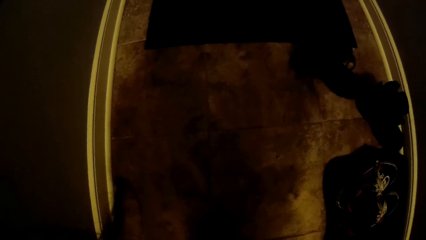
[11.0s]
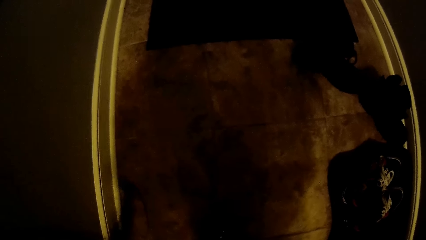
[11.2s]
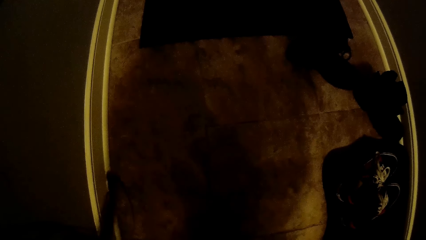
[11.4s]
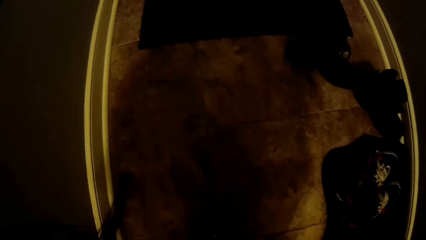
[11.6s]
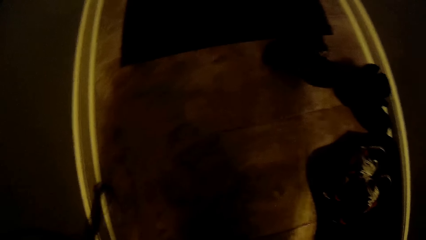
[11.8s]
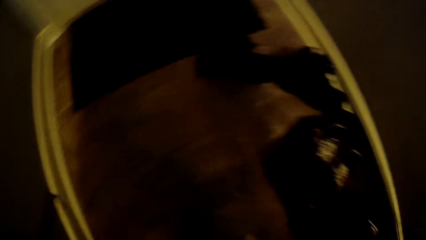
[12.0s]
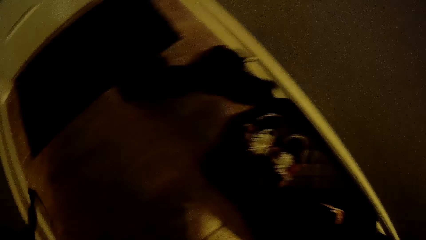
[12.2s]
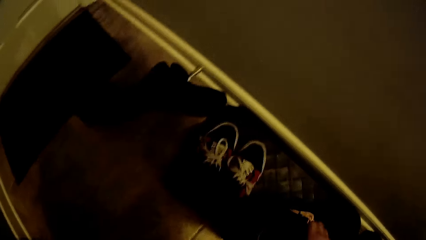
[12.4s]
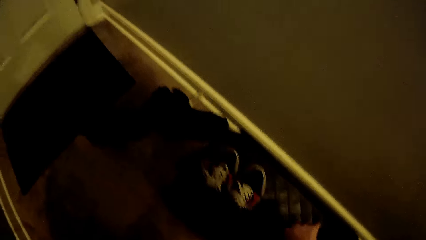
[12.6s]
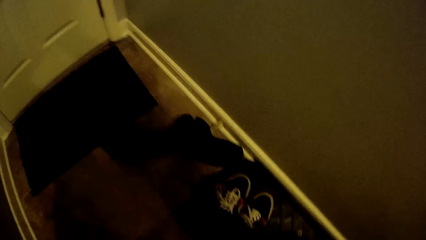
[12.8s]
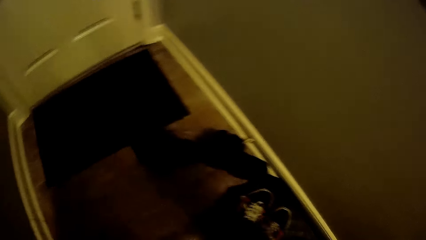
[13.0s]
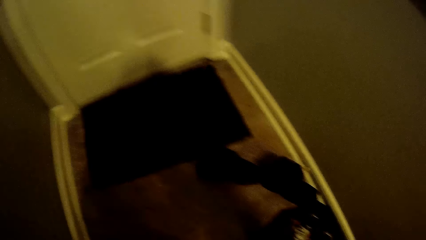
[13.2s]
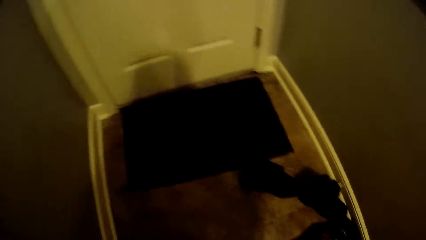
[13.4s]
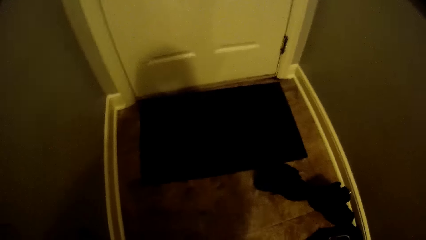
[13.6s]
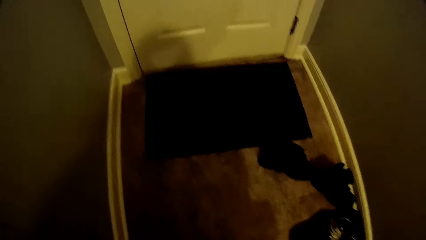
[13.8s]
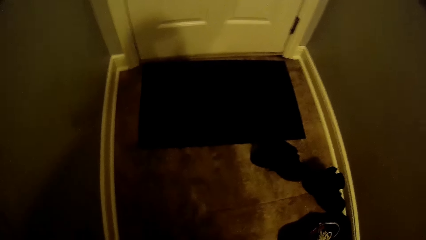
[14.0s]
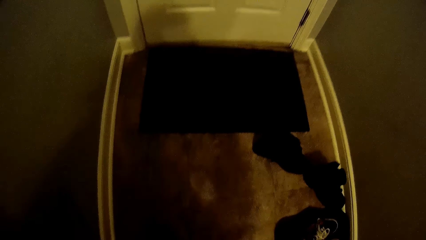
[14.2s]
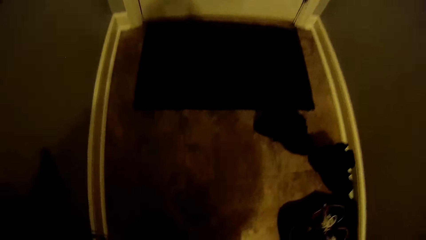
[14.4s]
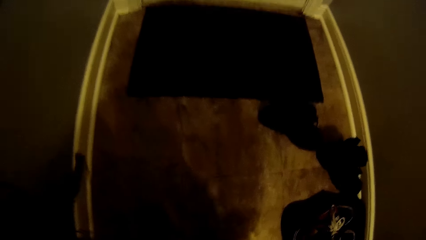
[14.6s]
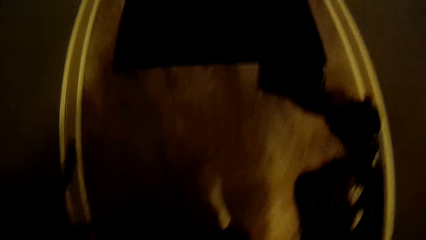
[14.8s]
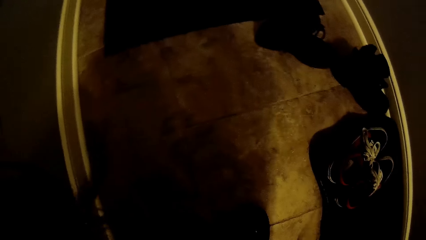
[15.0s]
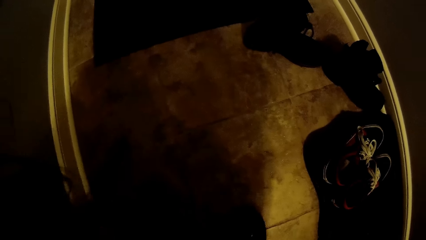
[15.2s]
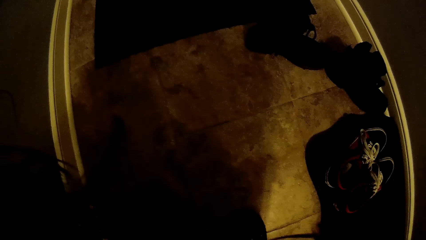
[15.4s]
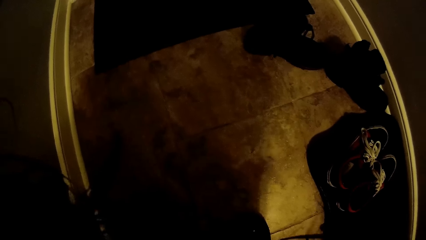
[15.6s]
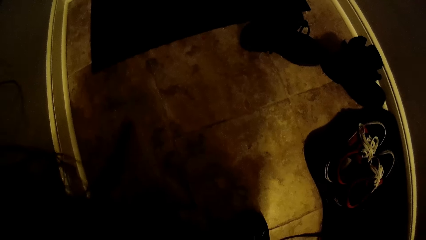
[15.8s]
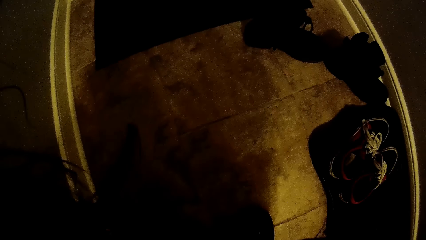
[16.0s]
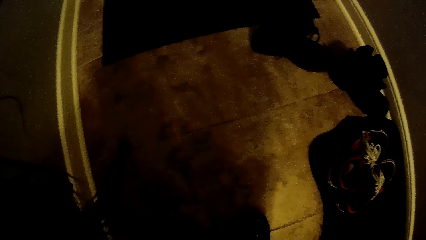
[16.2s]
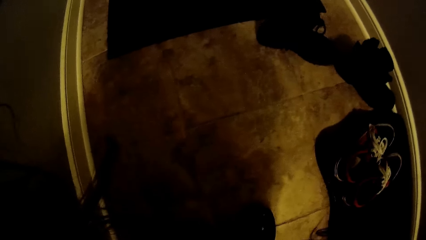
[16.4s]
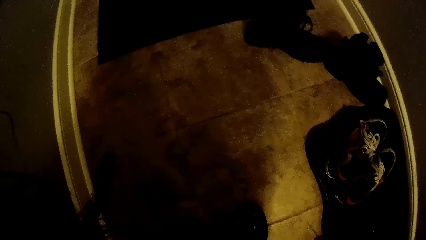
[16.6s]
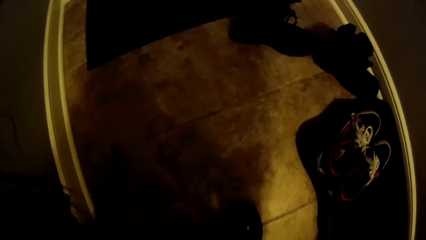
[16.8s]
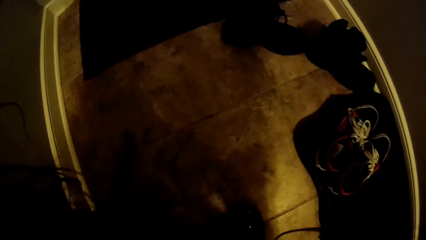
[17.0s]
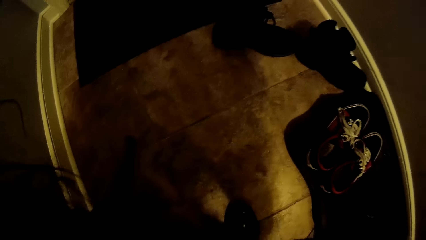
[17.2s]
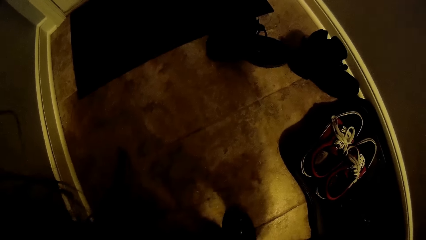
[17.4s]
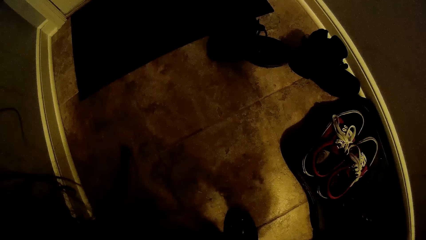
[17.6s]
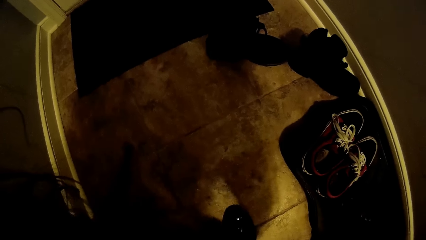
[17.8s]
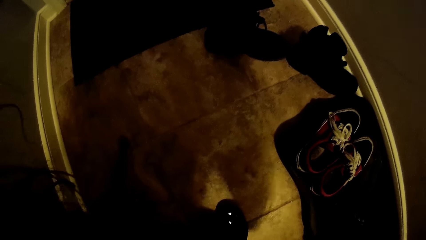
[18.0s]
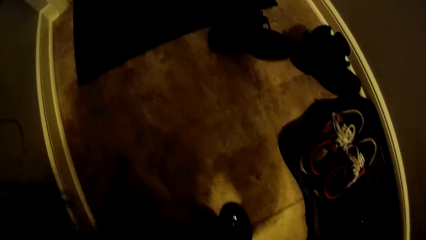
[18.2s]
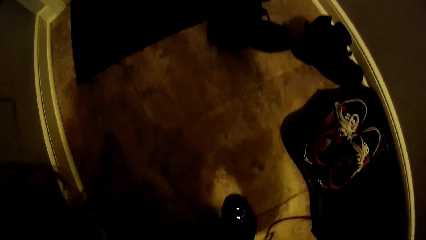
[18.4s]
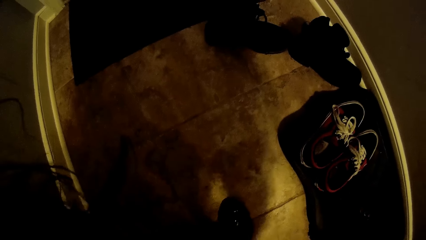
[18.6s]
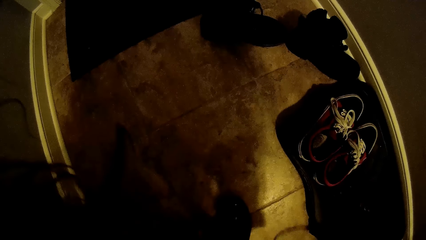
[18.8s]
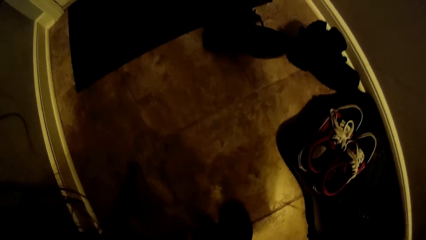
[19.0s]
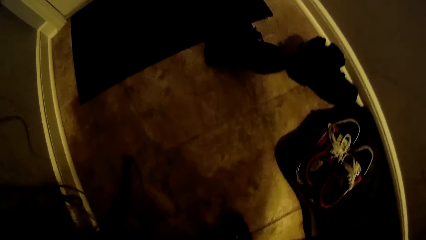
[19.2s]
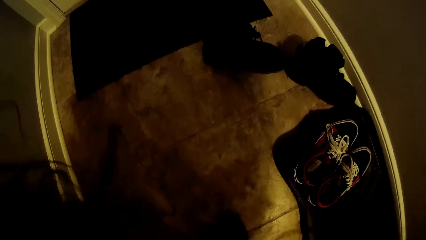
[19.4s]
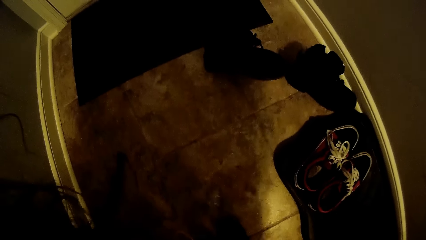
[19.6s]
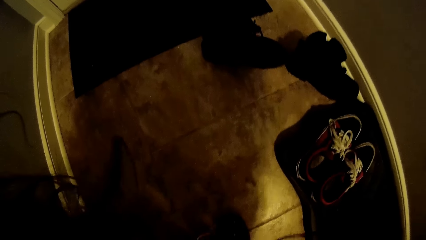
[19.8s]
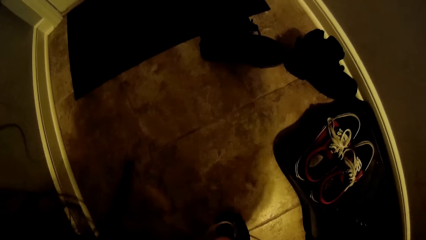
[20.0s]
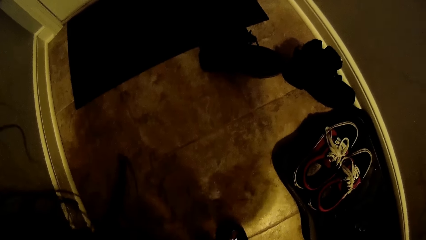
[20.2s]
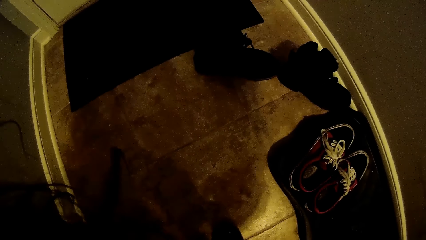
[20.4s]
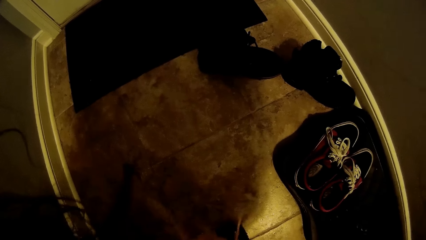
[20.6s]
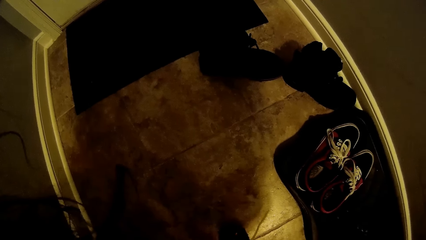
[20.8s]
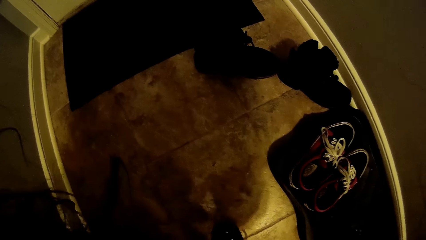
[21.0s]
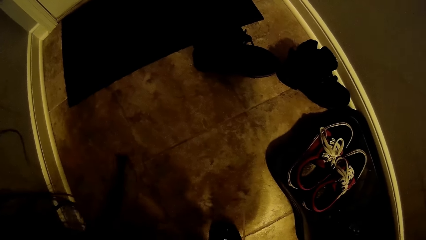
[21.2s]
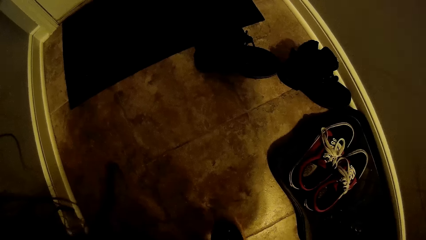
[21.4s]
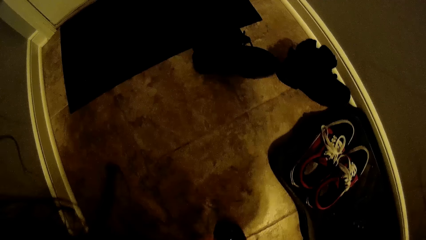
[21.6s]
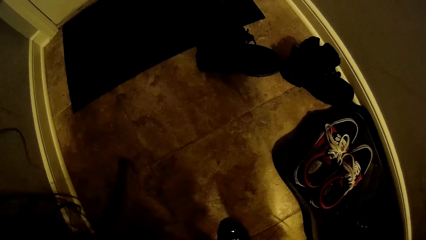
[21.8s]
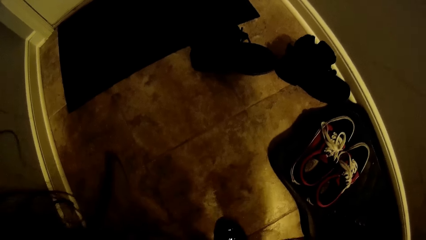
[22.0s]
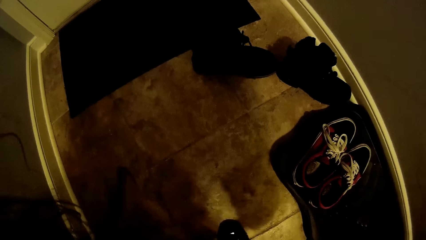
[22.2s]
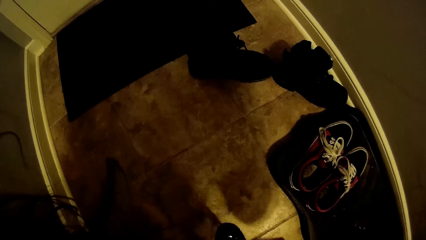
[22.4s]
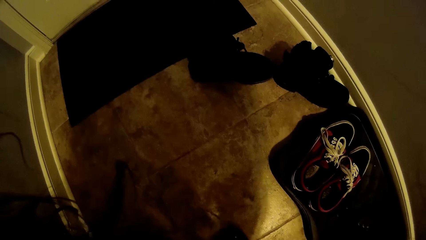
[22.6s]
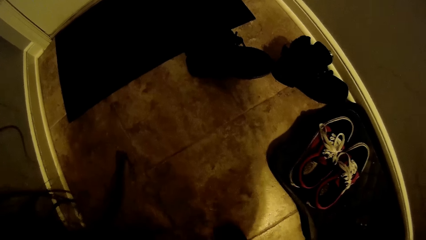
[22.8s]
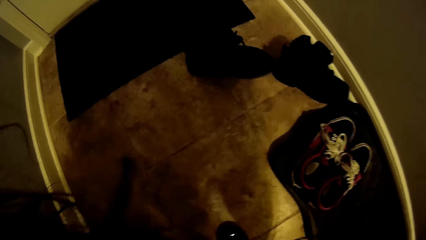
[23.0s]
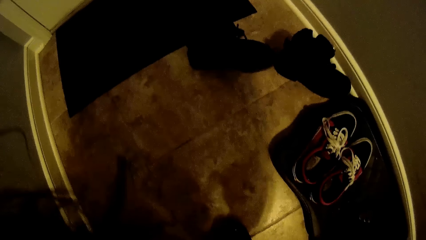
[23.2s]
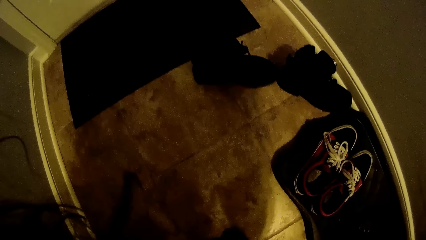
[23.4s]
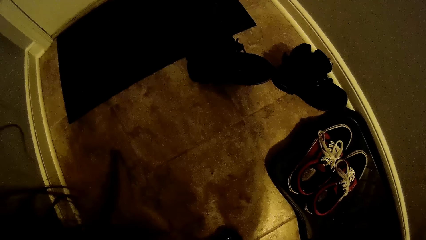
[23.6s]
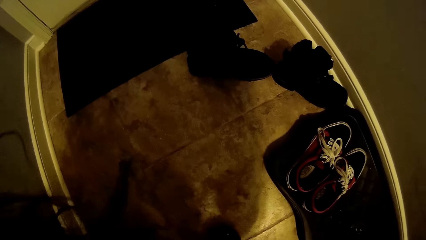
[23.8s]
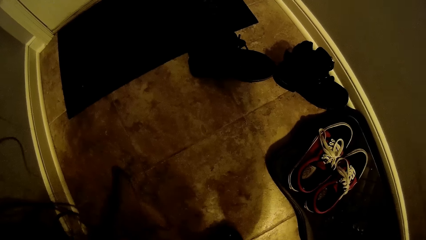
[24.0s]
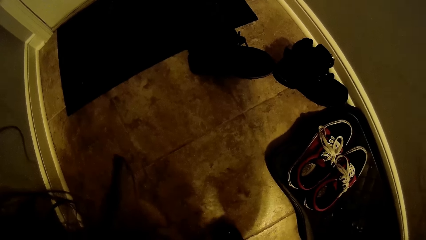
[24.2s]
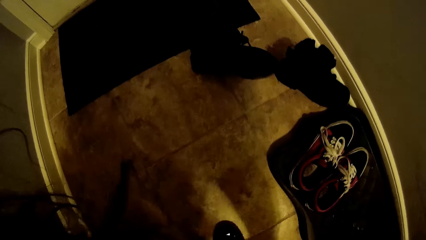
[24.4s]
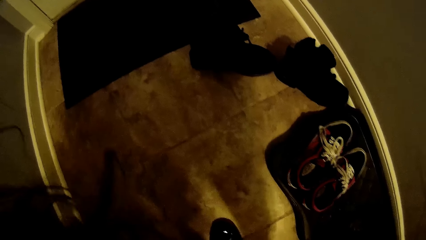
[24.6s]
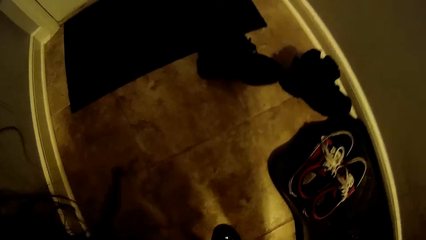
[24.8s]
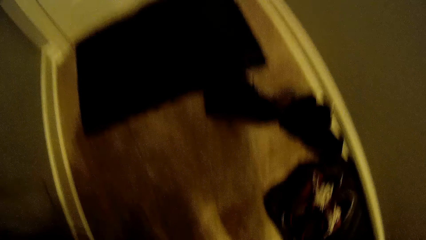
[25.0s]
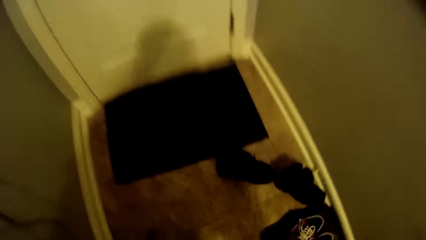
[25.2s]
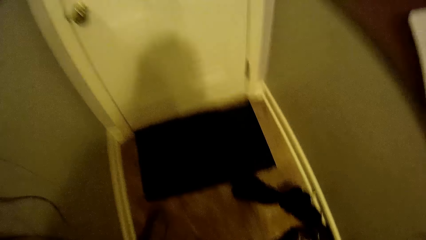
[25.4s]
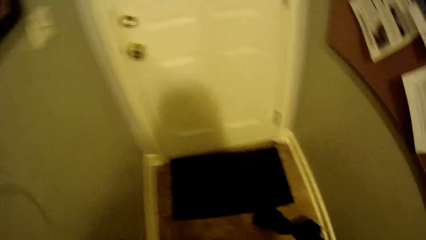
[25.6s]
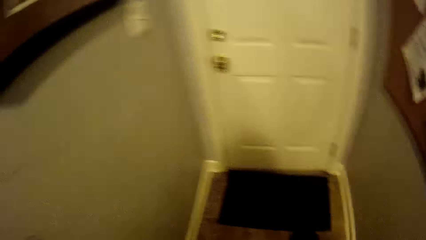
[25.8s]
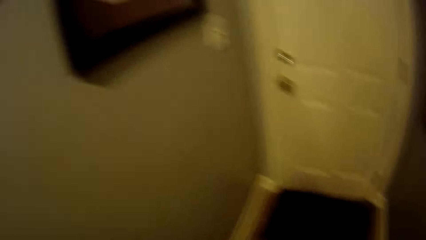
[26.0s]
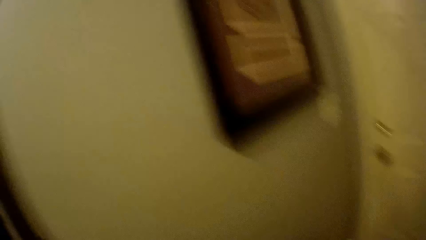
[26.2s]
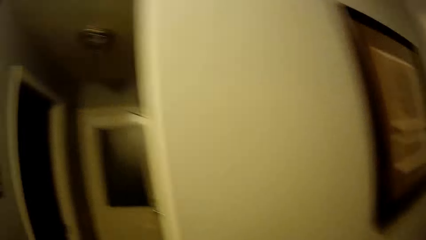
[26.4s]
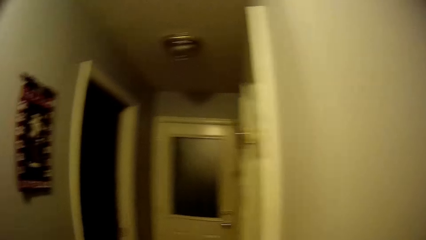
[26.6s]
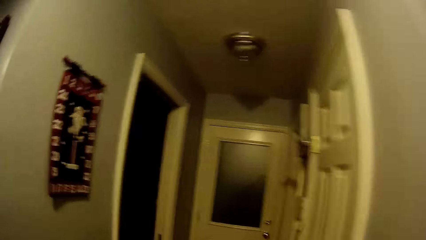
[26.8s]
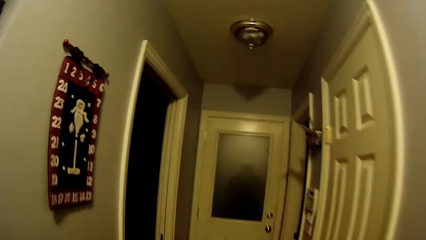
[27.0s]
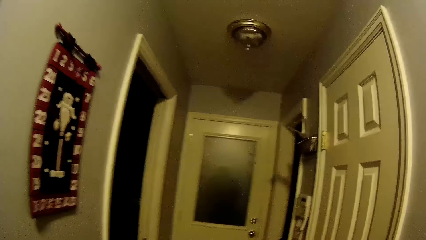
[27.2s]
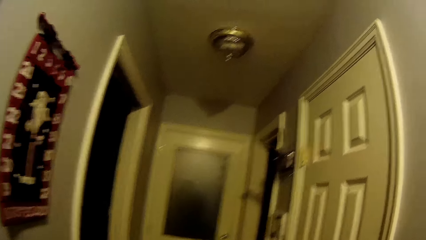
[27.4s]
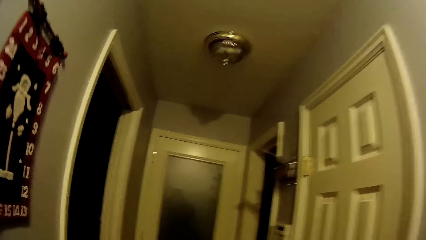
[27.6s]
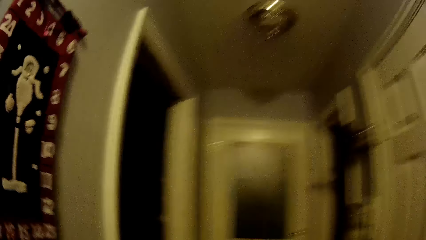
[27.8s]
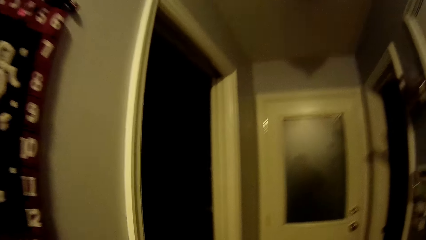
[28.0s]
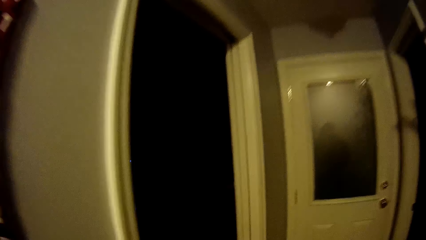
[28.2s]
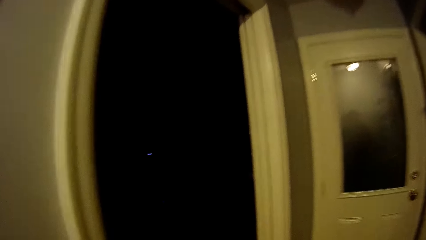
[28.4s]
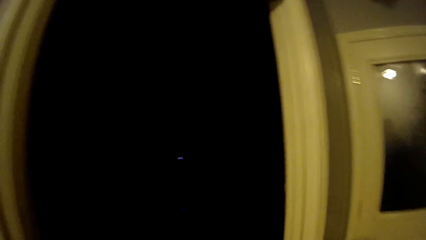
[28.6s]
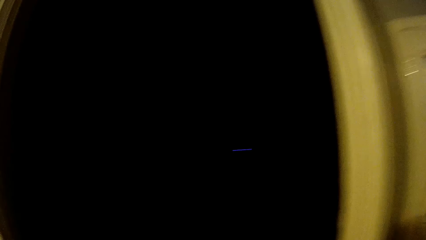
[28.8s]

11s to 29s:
The camera wearer picks up a shoe from the floor with her right hand. She puts on the shoe. She turns around and walks around.
